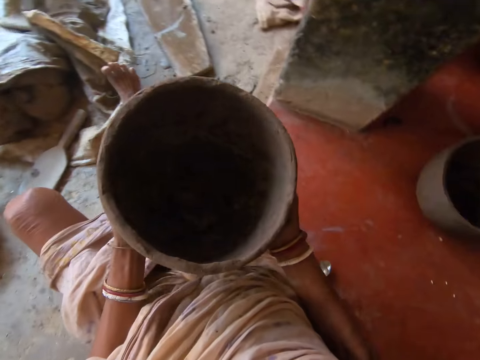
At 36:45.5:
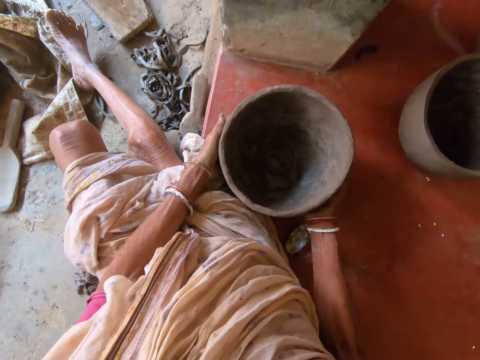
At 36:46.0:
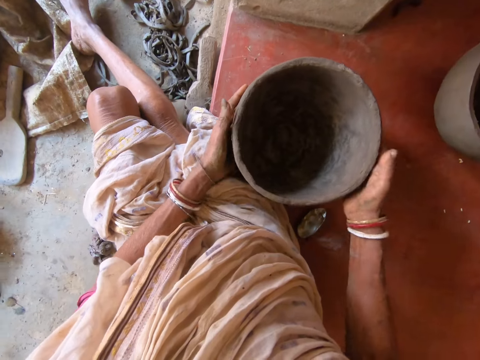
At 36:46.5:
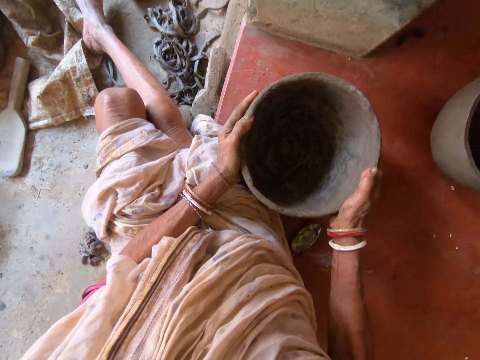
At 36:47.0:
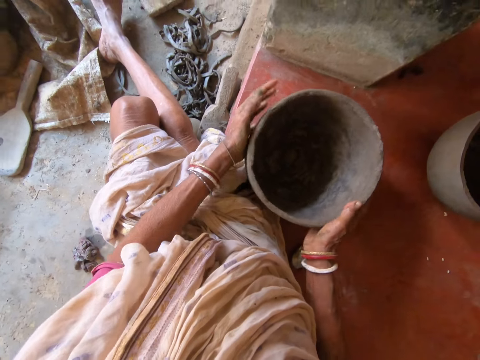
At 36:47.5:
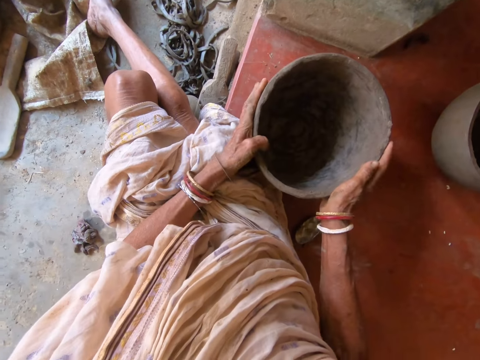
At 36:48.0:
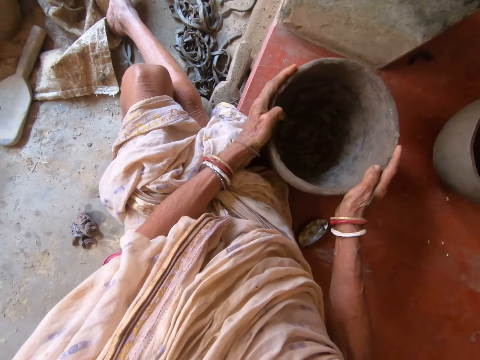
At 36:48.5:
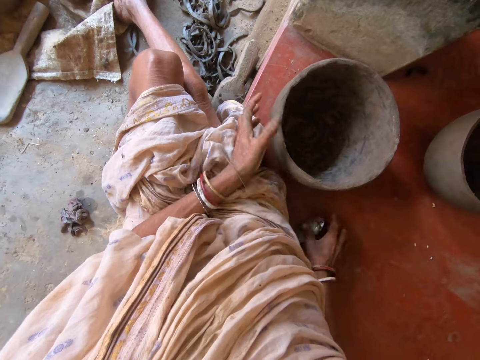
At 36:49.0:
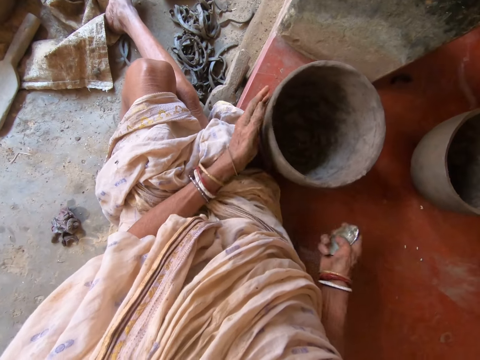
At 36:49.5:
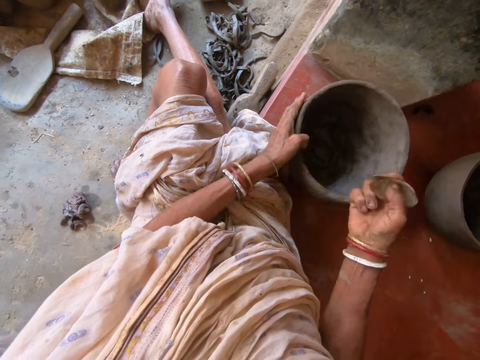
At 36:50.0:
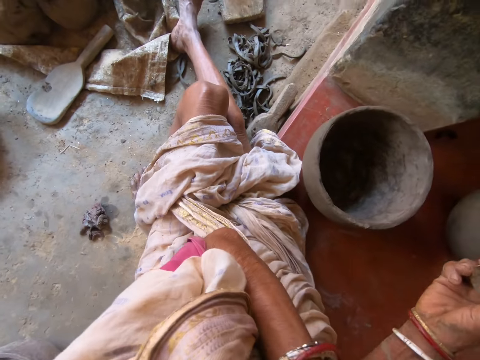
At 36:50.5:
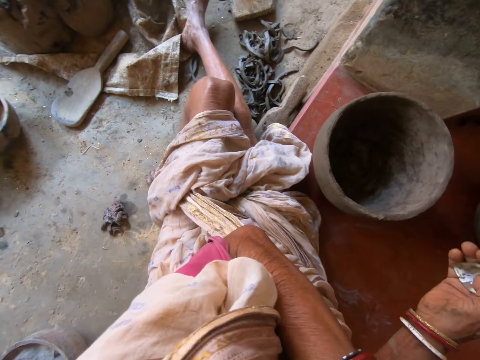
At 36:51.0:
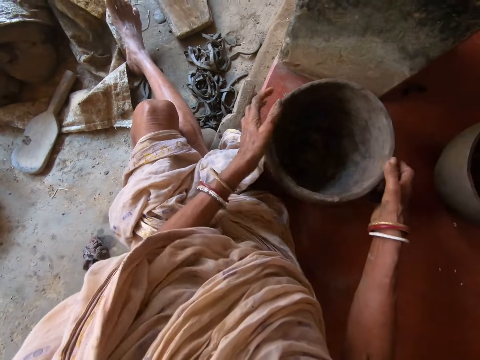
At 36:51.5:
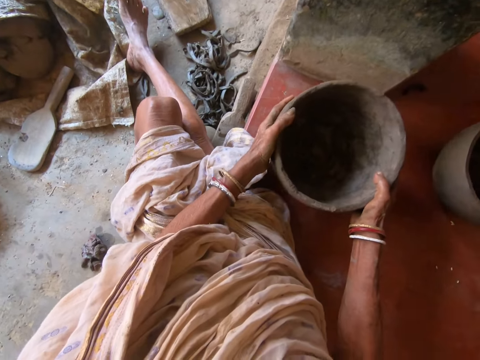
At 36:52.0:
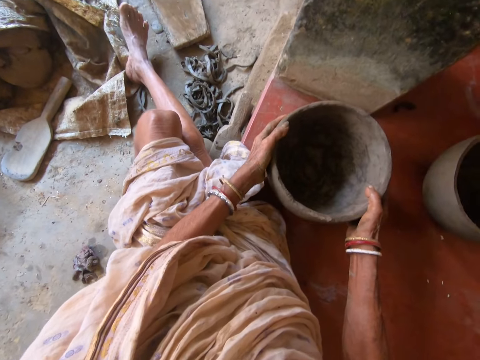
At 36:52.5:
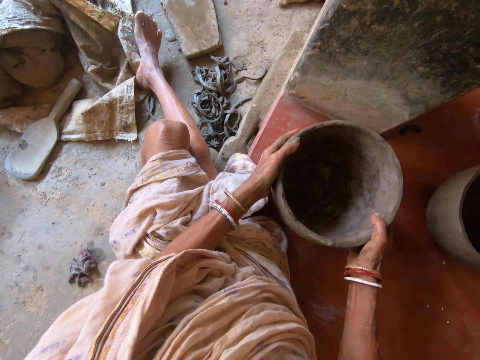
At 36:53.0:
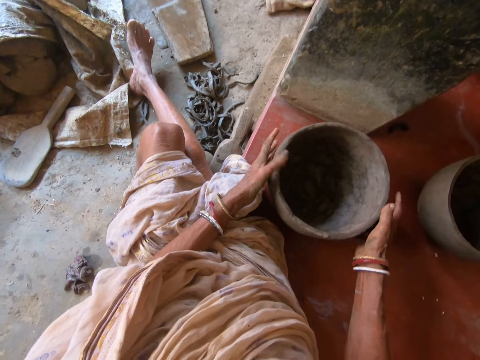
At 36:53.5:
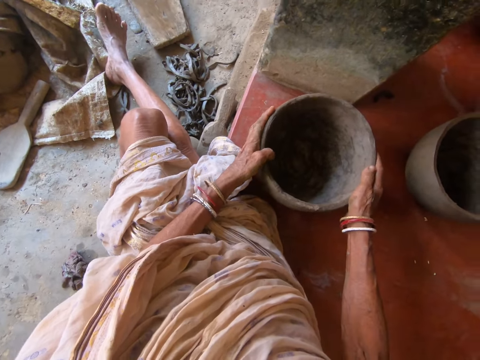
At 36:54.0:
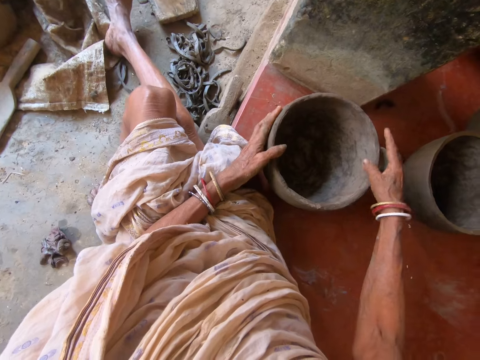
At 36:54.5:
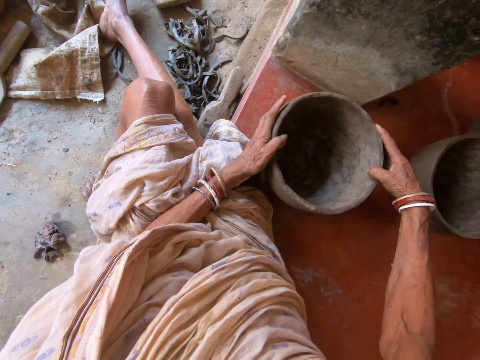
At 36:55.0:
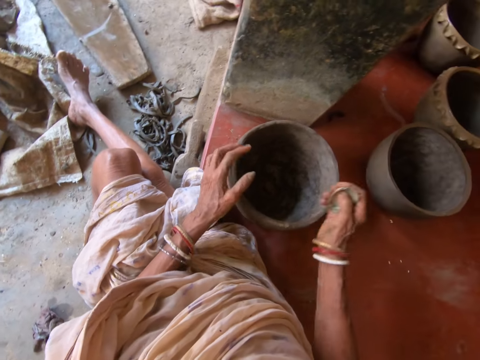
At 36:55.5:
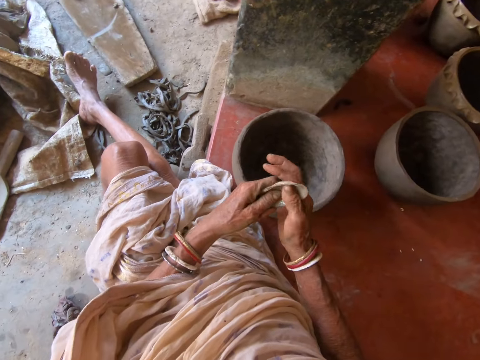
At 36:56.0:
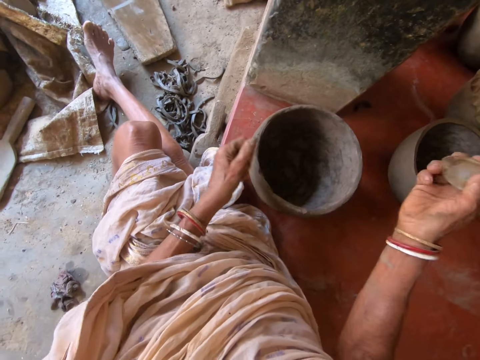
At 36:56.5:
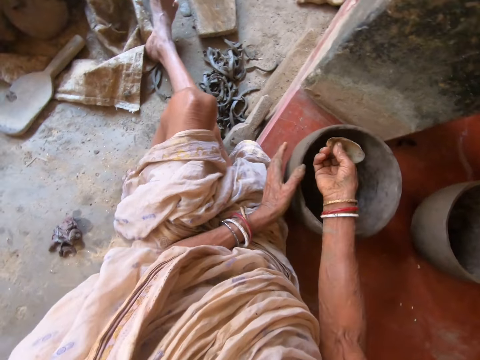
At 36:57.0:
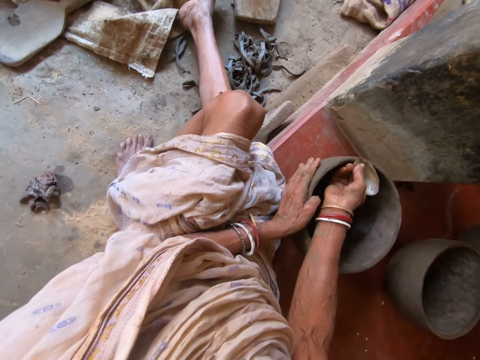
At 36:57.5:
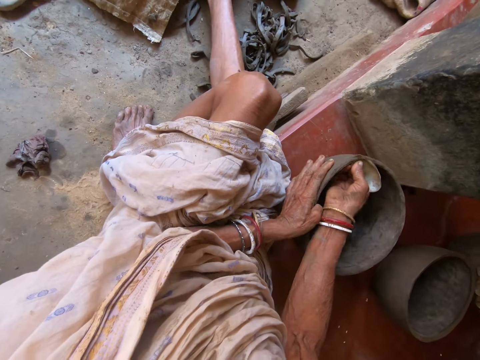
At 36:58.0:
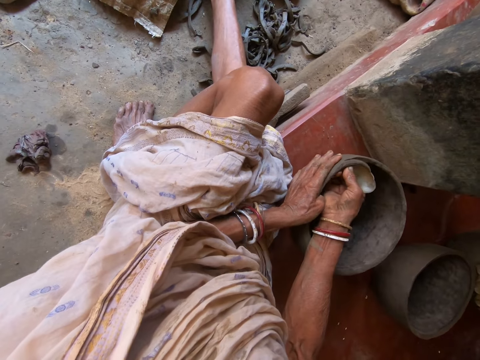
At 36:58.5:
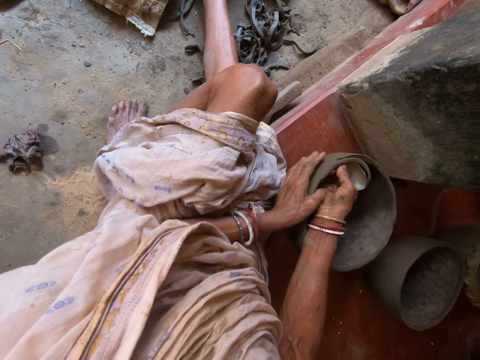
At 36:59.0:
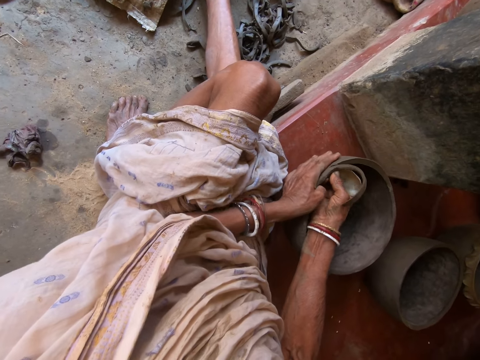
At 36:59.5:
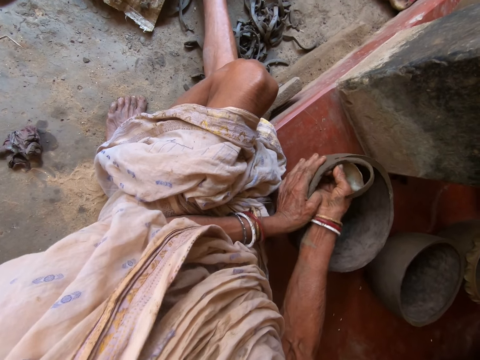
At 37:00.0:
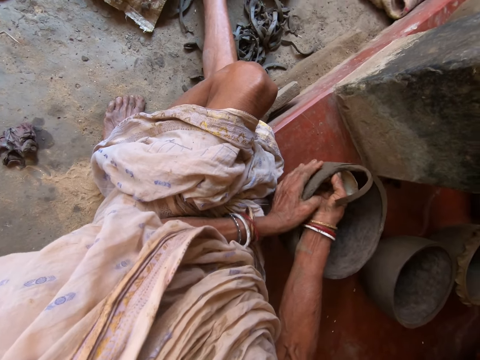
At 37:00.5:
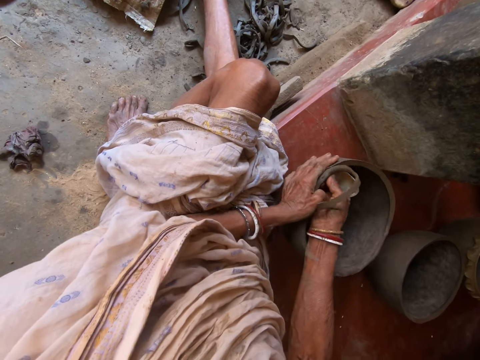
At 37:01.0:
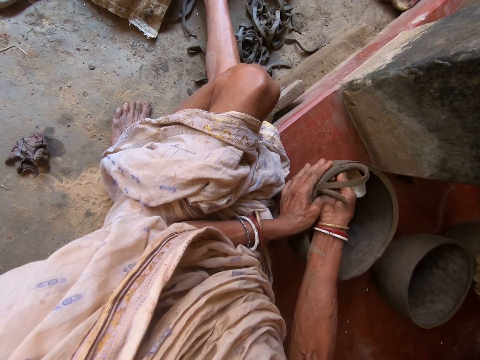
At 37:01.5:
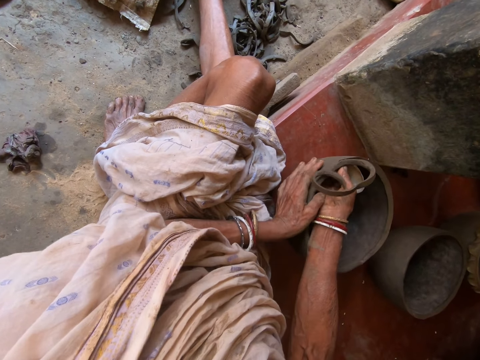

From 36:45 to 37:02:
The camera wearer drops the bowl on the floor with both hands. She rotates the bowl on the floor with both hands. She hits the bowl on the floor with both hands. She picks up the metal scrap or scraper from the floor with her right hand. She rotates the bowl on the floor with her left hand. She does something with her hand. She hits the bowl on the floor with both hands. She cleans the metal scrap in her right hand with her left hand. She adjusts the scraper with both hands. She carves the bowl on the floor with the metal scrap in her right hand. She rotates the bowl on the floor with her left hand.

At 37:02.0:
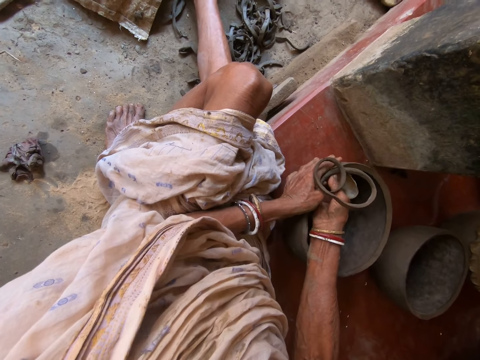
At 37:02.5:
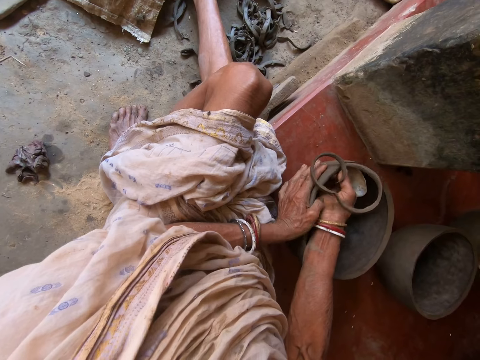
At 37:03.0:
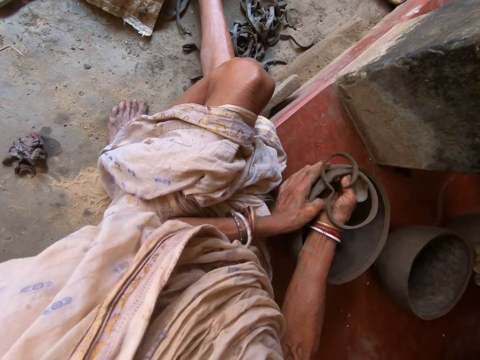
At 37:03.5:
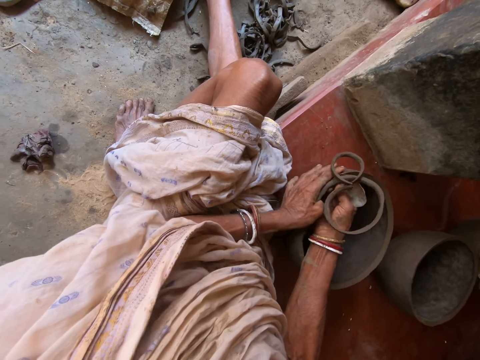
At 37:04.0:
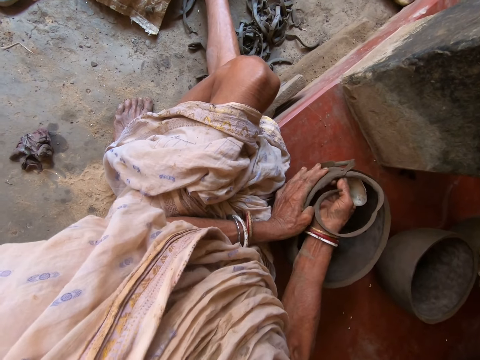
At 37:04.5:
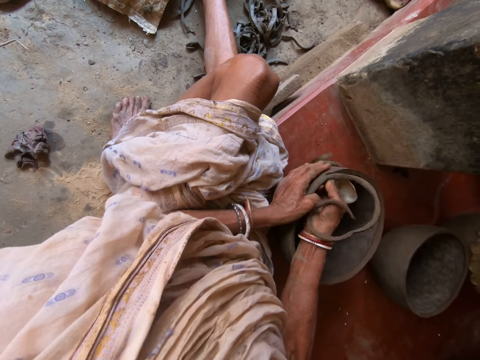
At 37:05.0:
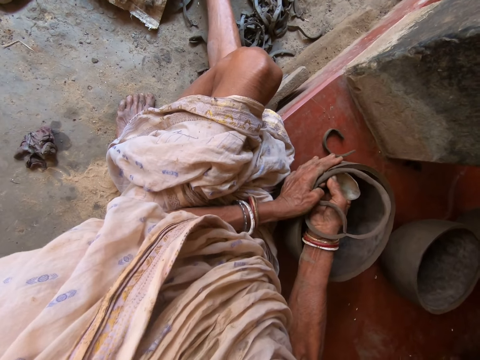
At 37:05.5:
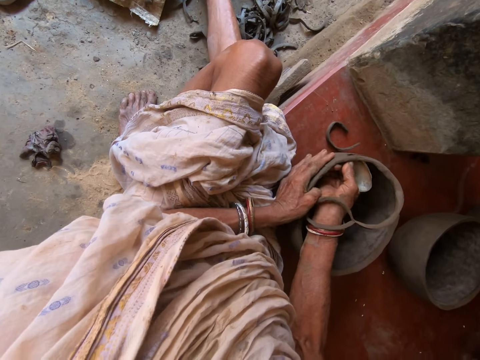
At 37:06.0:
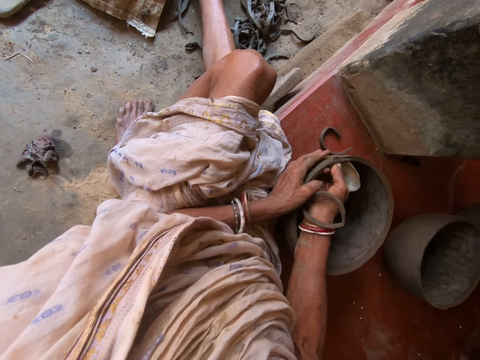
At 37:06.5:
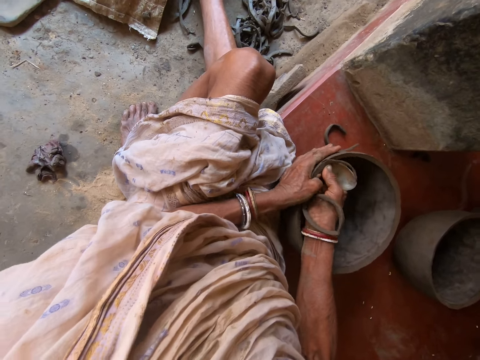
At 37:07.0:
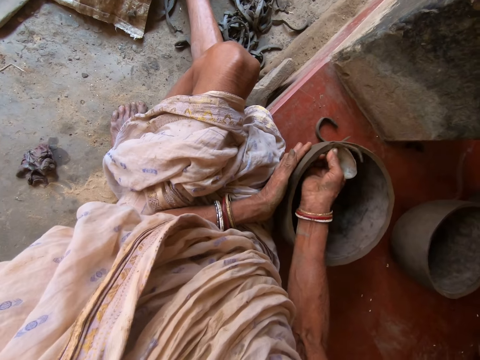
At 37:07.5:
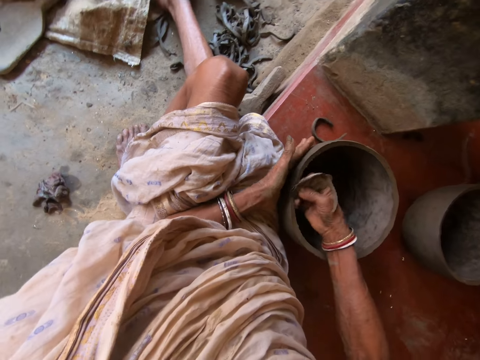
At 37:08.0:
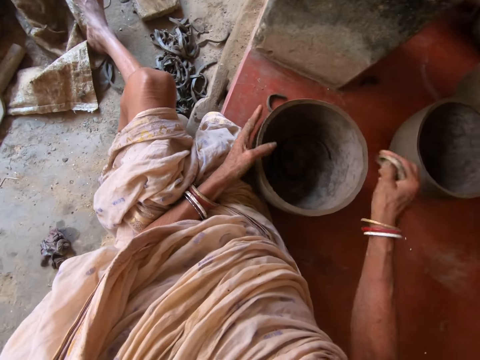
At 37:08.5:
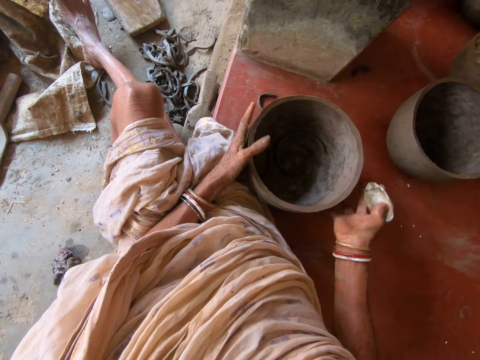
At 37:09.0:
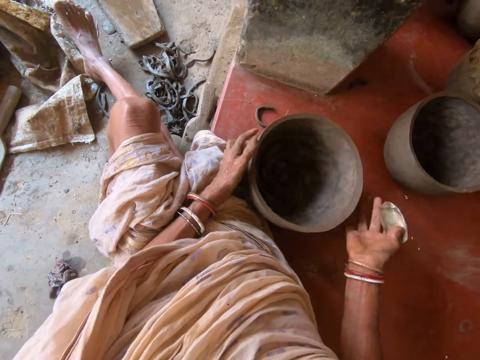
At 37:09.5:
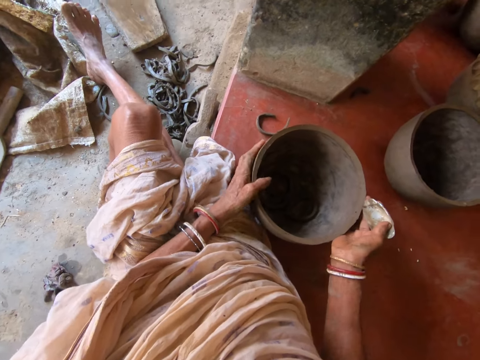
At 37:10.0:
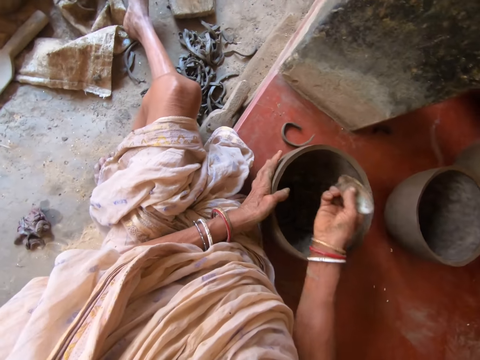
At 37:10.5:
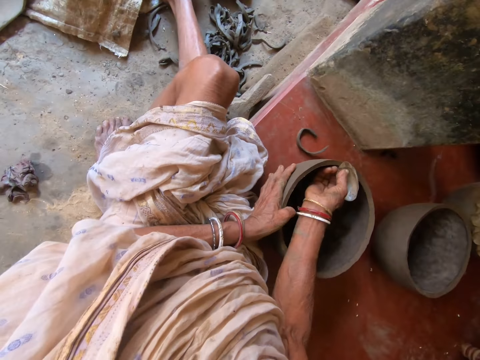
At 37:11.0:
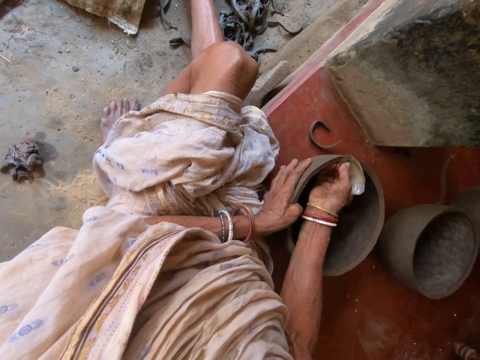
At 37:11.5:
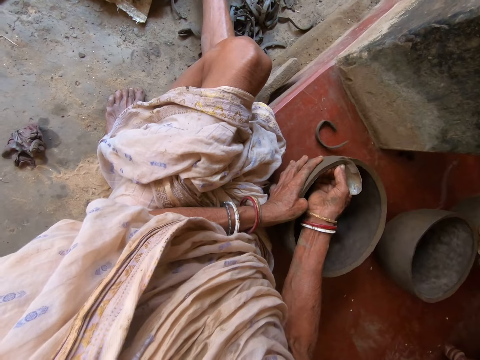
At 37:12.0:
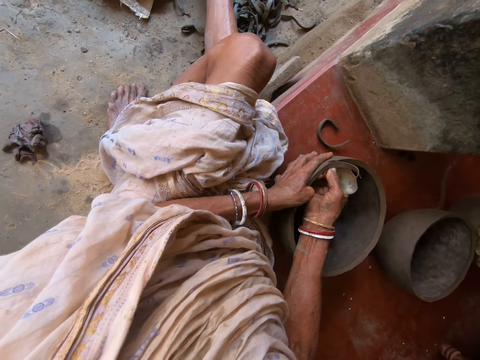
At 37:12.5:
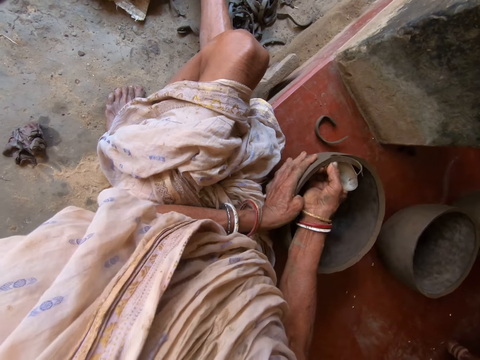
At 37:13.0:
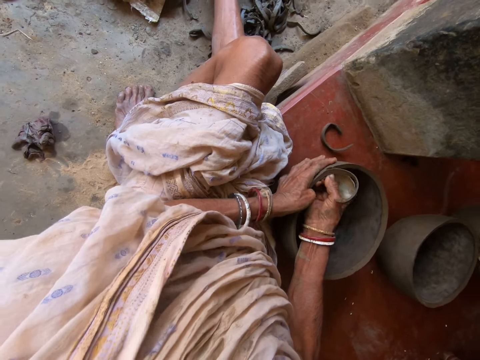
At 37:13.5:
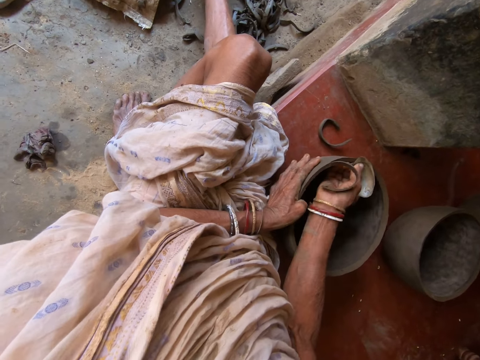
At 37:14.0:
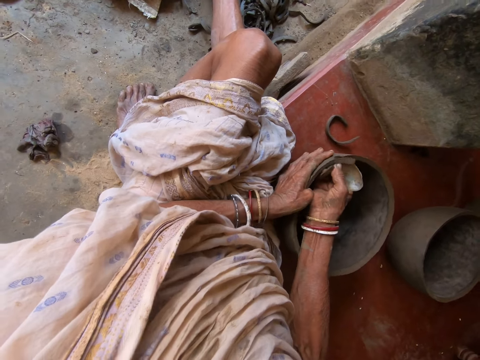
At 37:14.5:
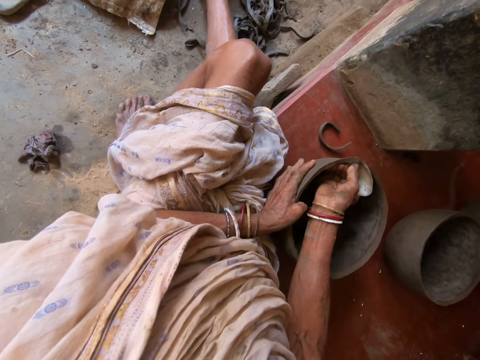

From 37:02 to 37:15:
The camera wearer drops the carvings on the metal scrap in her right hand into the bowl or pot on the floor. She rotates the bowl on the floor with both hands. She tilts the pot with both hands. She converses with a male. She carves the bowl on the floor with the metal scrap in her right hand. She rotates the bowl on the floor with her left hand.
